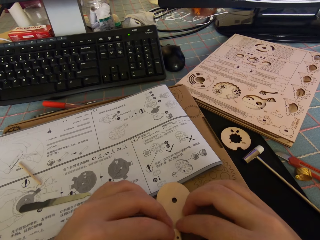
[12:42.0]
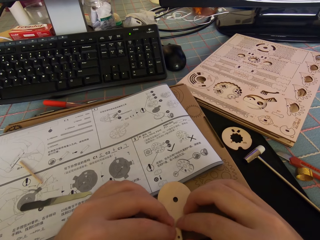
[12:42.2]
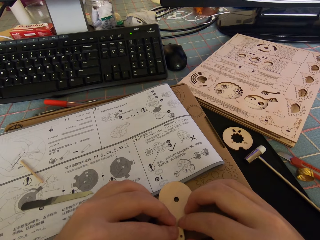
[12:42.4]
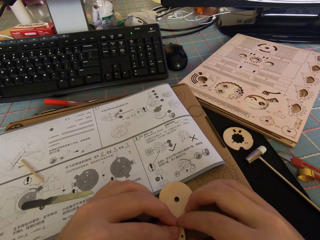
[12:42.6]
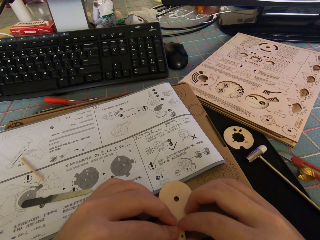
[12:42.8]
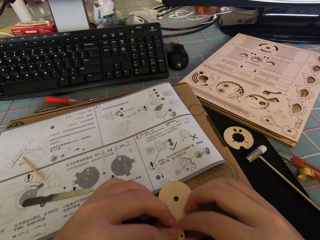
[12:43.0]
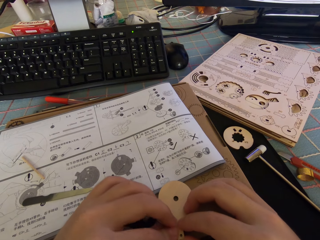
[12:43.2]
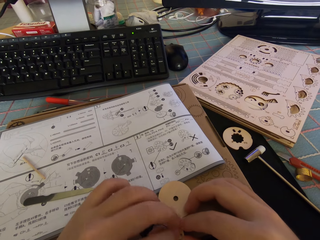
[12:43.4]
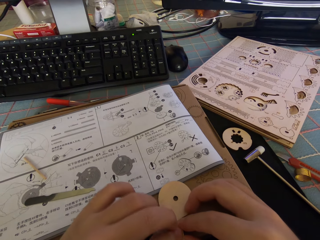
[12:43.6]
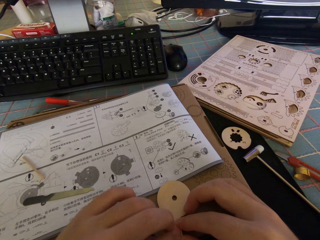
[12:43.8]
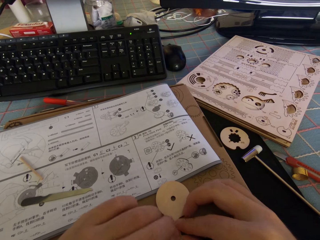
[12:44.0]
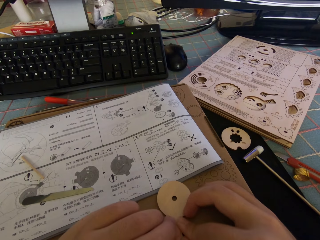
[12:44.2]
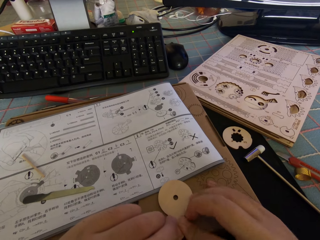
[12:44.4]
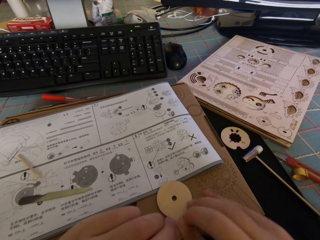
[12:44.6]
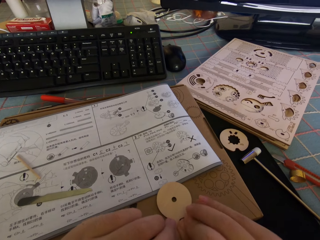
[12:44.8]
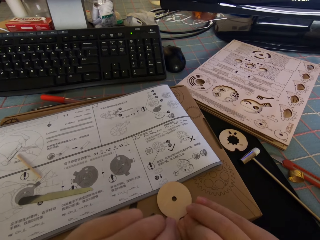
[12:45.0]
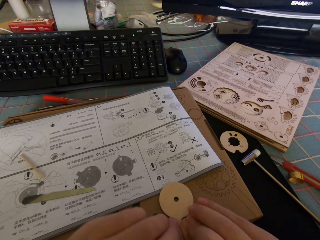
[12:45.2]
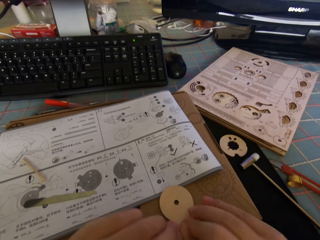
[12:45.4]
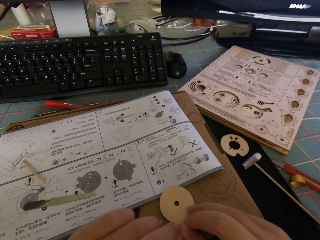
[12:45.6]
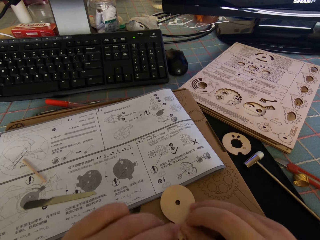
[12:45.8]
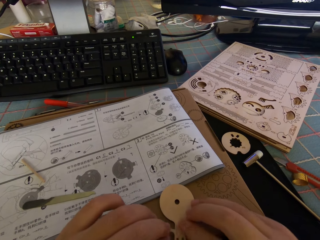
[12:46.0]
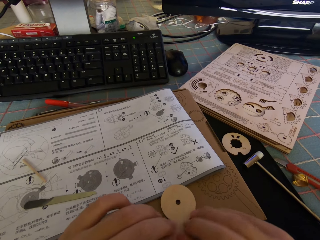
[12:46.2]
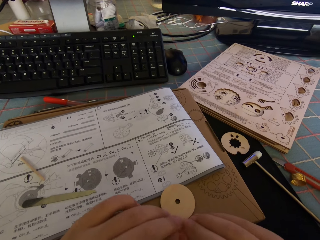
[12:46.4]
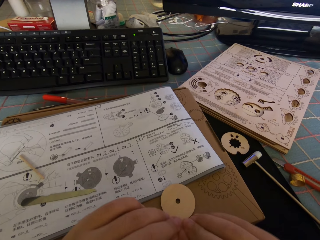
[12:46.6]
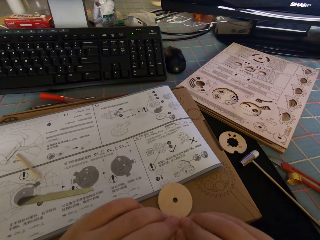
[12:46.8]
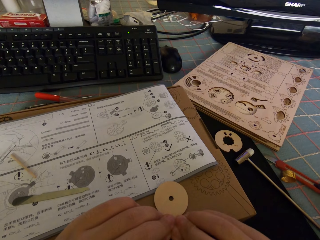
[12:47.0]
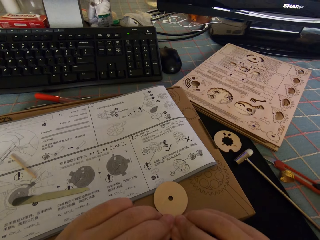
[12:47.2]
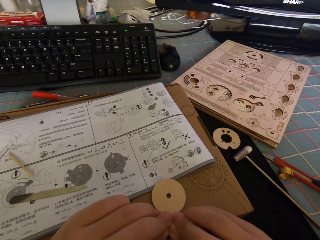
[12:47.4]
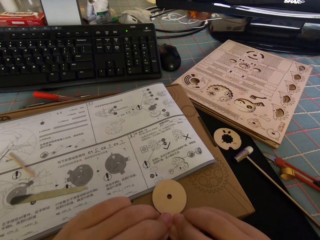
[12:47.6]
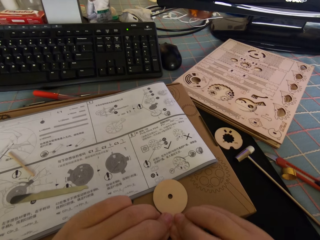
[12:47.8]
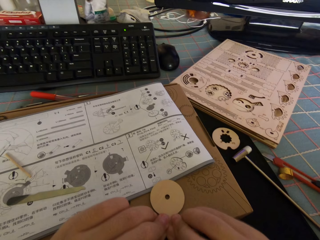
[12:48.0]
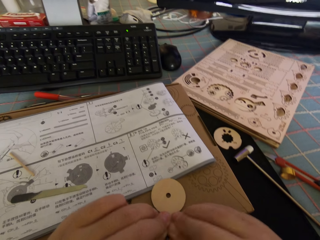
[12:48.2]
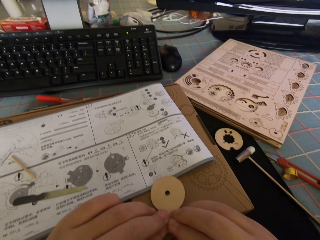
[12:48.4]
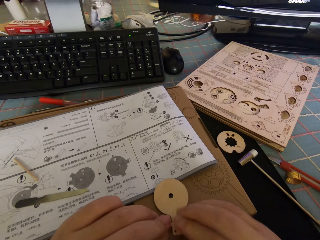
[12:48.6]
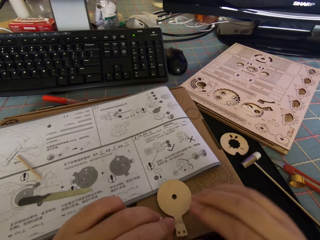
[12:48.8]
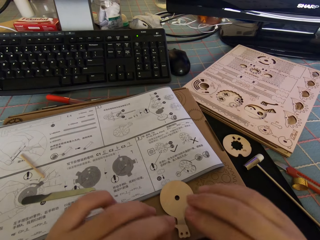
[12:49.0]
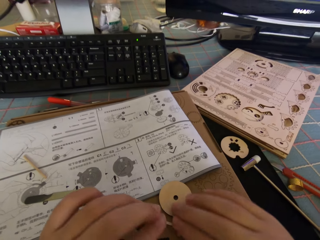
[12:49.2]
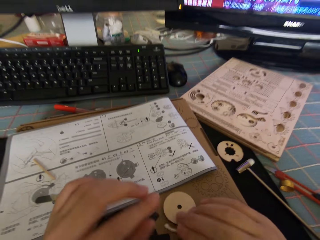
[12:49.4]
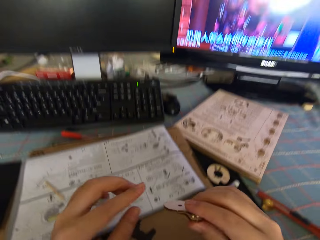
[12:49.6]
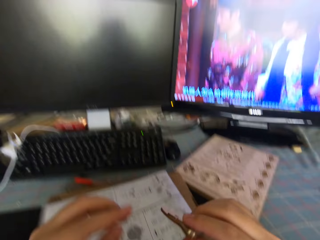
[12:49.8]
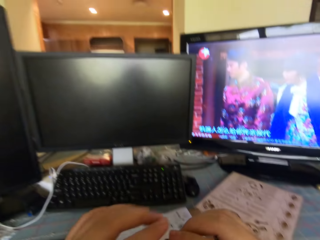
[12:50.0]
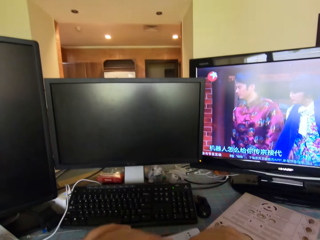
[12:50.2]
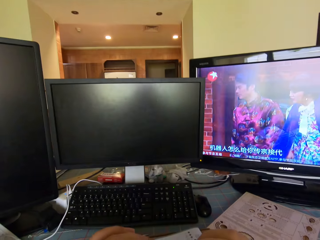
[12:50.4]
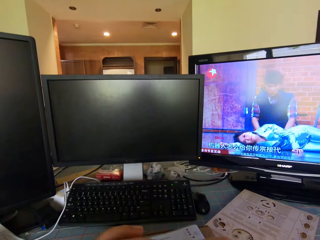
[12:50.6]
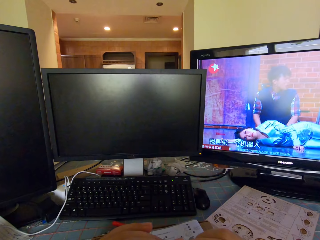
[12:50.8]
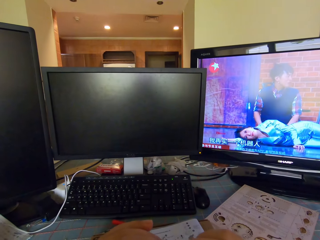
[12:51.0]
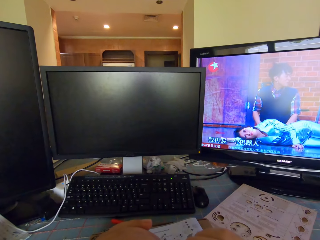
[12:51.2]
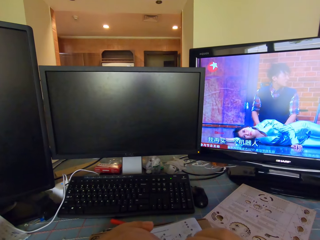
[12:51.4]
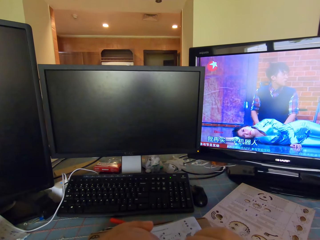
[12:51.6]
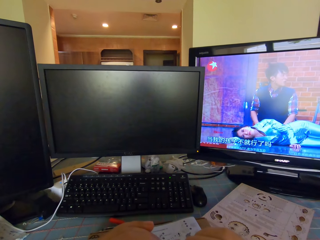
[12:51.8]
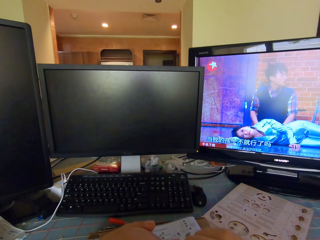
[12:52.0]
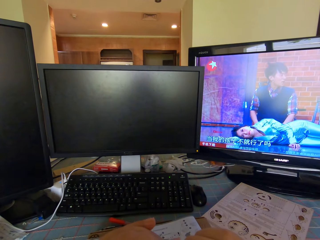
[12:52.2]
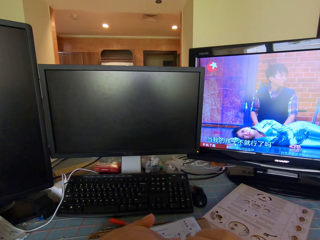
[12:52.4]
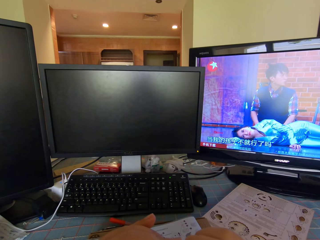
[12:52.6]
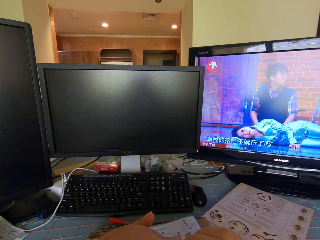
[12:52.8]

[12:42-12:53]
The camera wearer presses the round piece of wood on the package box. They pick up the round piece of wood from the package box. They look at the television.

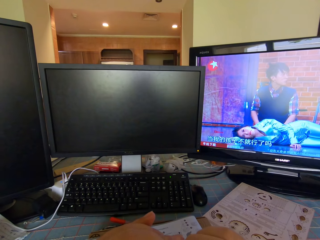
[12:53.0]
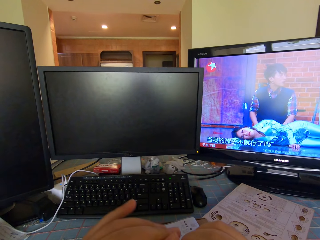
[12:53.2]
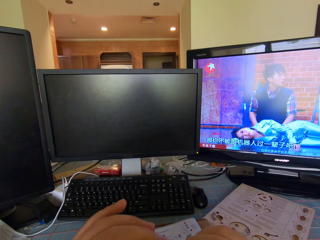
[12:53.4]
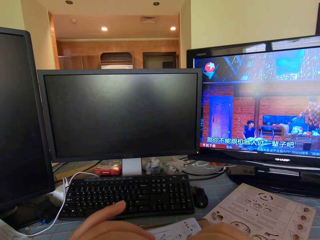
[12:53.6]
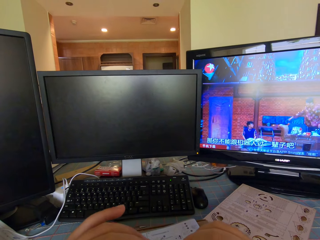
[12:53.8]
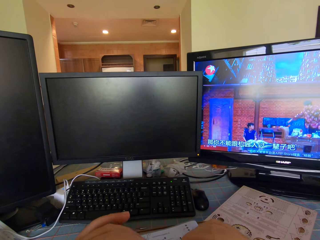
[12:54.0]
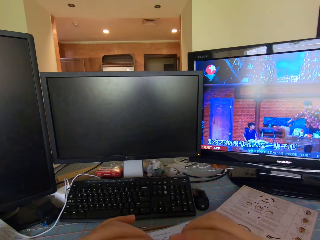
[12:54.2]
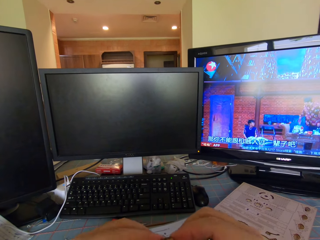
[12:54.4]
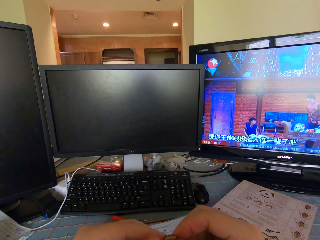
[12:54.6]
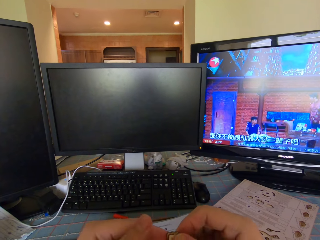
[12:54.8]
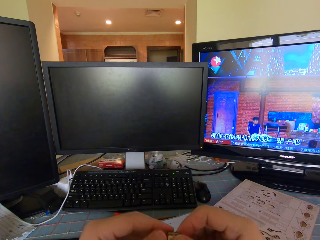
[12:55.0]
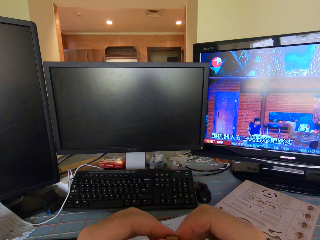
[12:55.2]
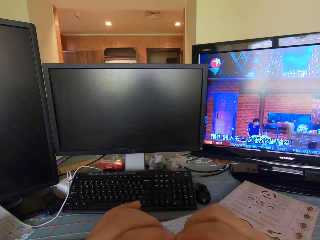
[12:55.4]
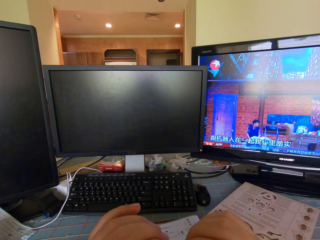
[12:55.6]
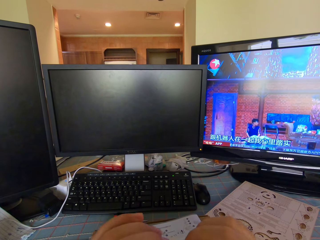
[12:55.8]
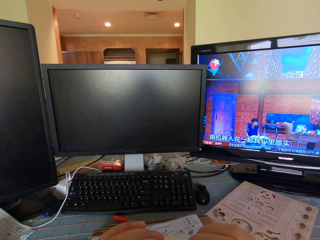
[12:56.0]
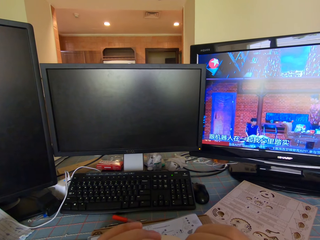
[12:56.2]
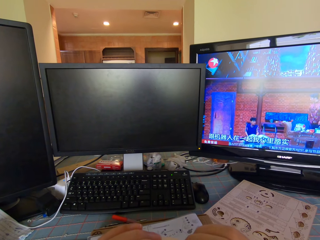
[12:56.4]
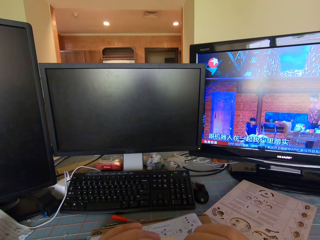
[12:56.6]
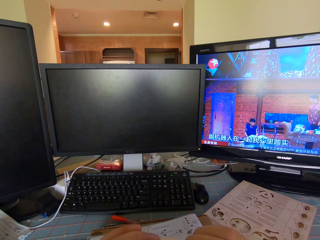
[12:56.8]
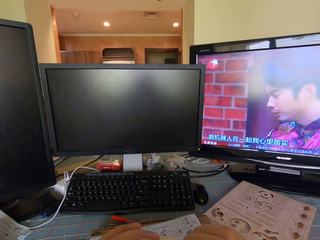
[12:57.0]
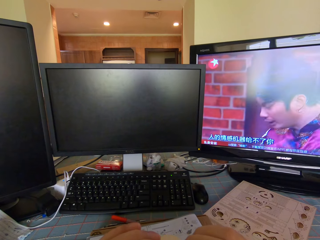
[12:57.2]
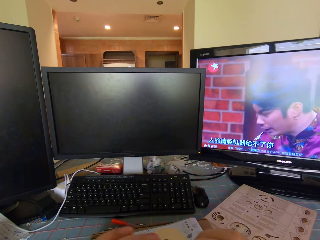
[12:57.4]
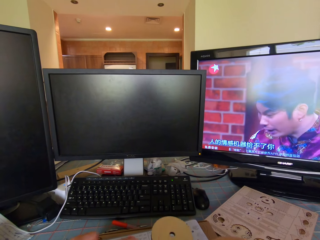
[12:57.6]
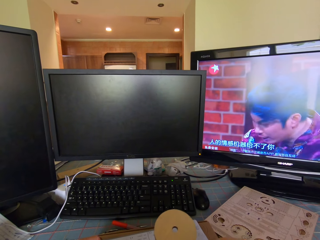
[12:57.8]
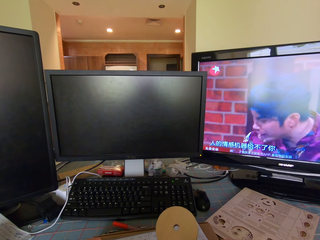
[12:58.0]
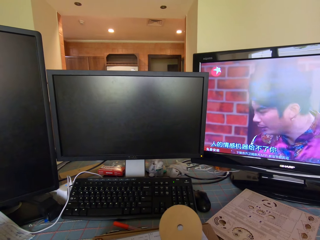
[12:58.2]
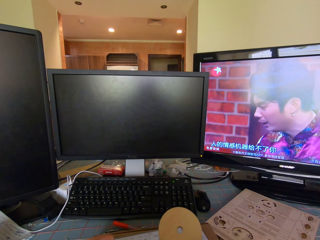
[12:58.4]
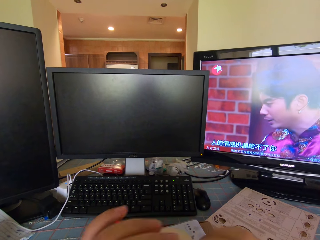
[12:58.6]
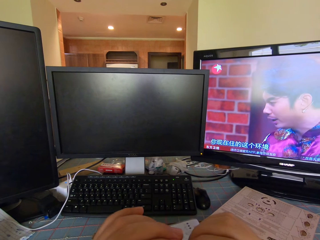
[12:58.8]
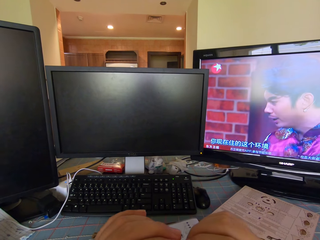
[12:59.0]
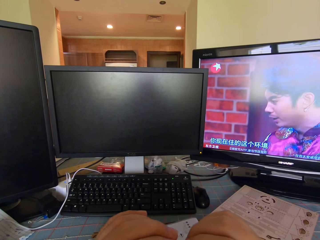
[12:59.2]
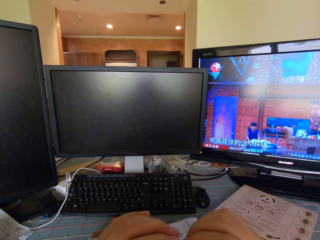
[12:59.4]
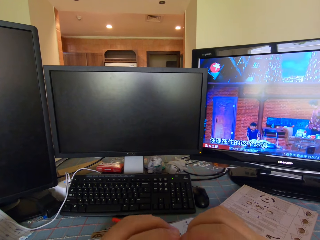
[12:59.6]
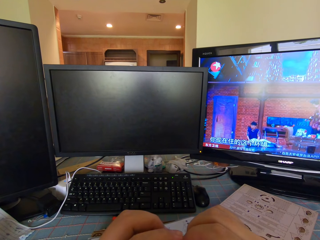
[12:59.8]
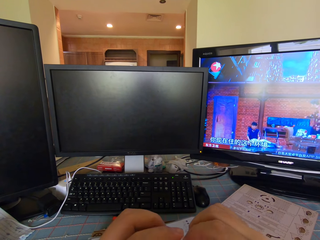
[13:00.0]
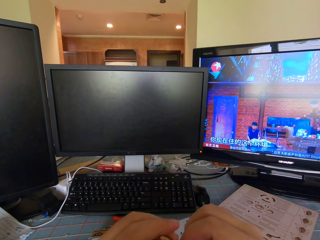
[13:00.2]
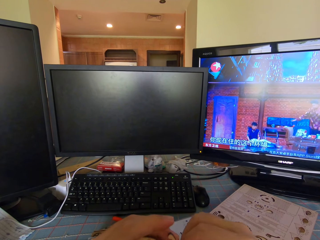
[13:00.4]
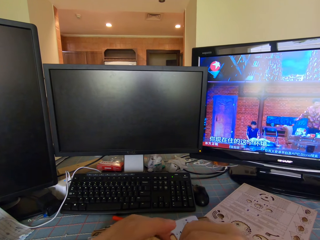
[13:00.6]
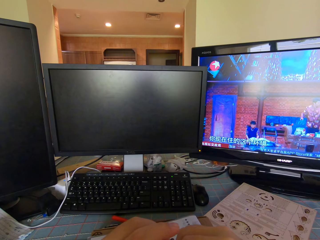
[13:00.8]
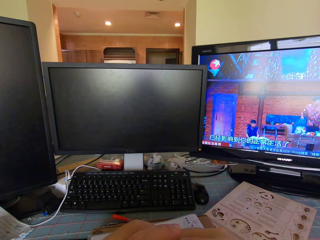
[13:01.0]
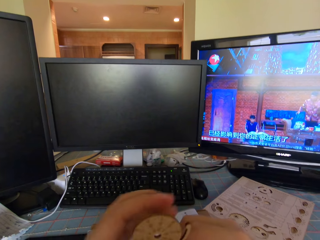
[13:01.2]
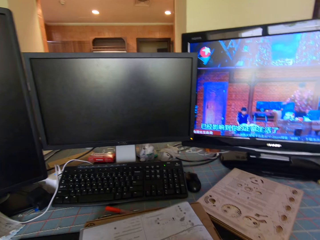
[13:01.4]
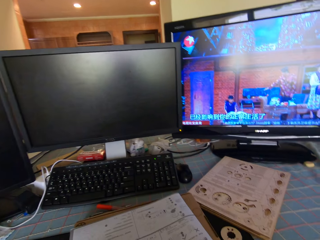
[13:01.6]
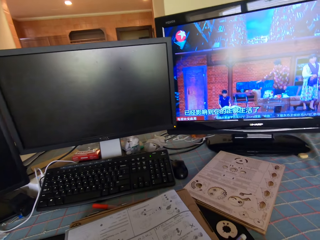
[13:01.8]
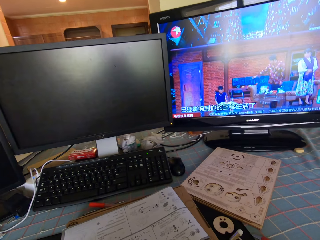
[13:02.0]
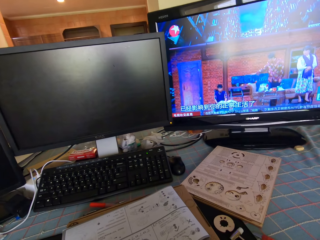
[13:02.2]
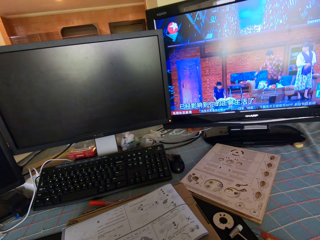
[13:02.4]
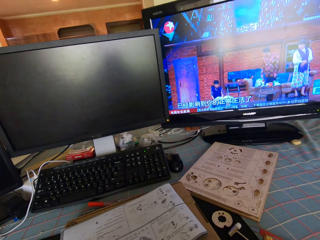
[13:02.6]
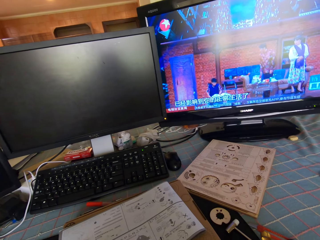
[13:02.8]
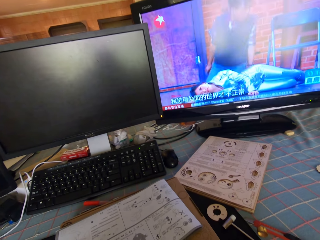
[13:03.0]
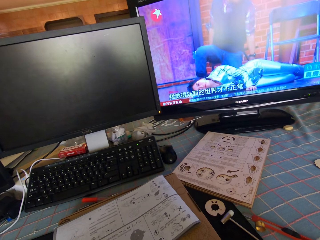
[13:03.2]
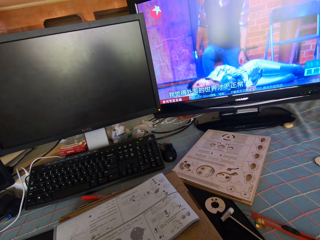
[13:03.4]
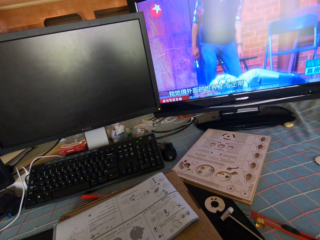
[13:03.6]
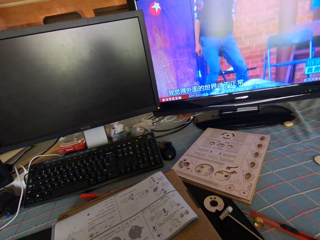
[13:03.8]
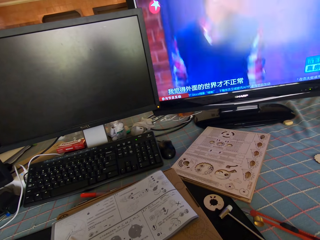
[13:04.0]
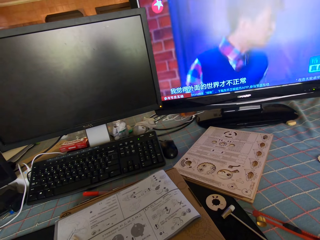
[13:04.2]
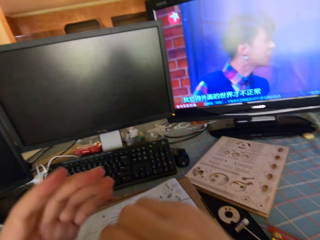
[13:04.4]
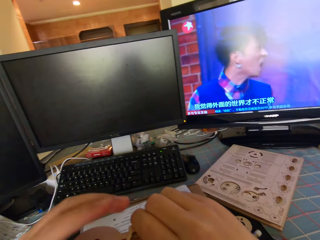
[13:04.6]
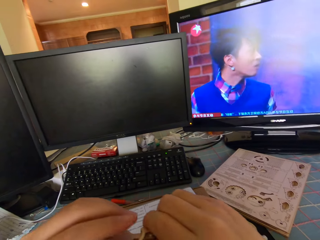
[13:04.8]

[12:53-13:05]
The camera wearer connects the model pieces. They look at the model piece. They look at the television.
